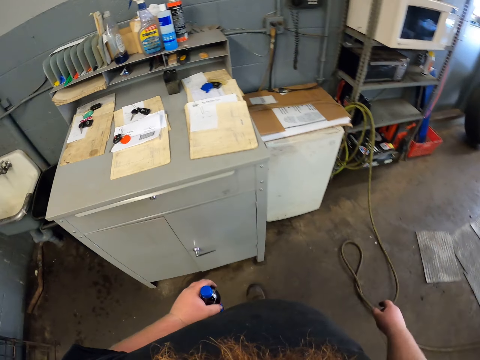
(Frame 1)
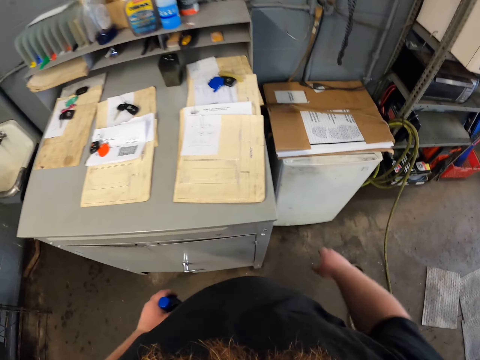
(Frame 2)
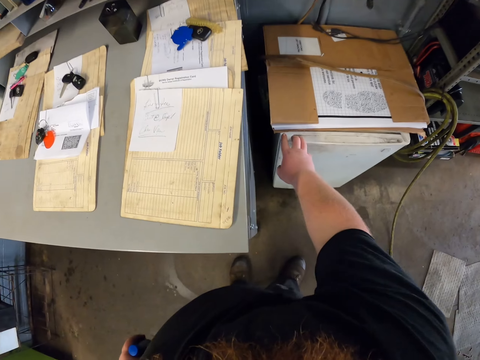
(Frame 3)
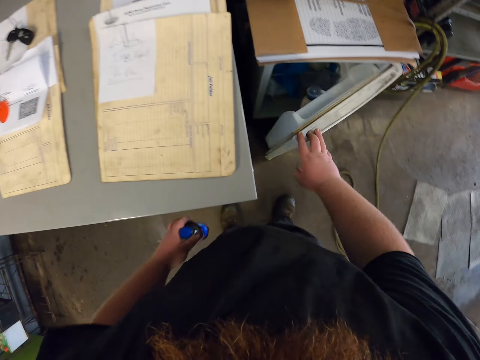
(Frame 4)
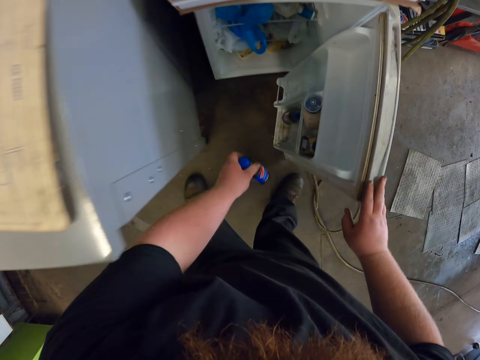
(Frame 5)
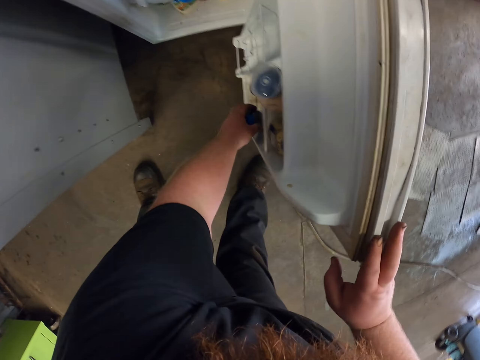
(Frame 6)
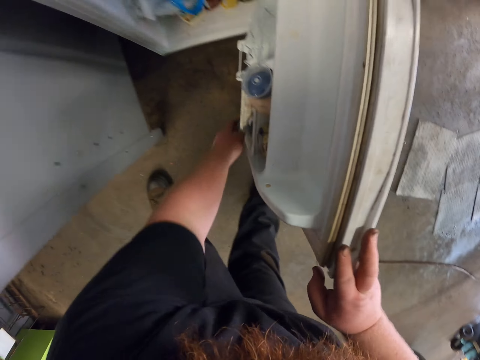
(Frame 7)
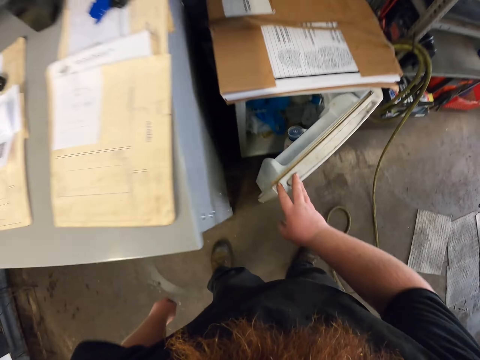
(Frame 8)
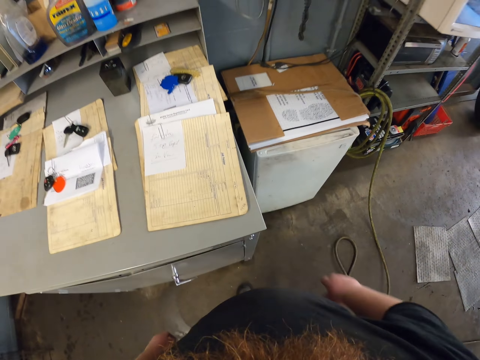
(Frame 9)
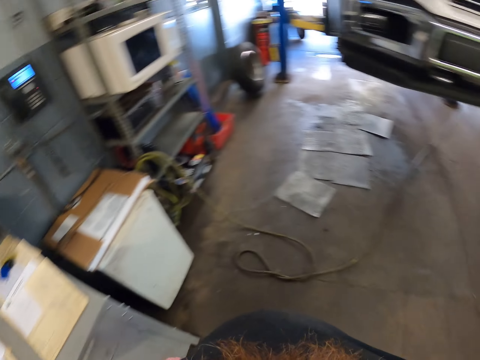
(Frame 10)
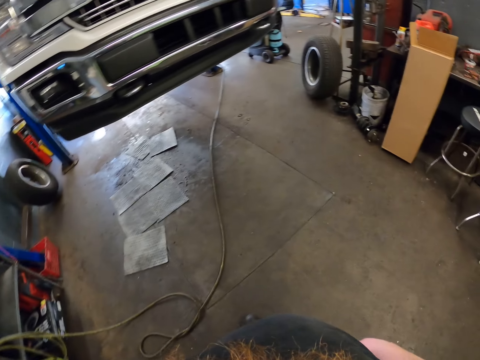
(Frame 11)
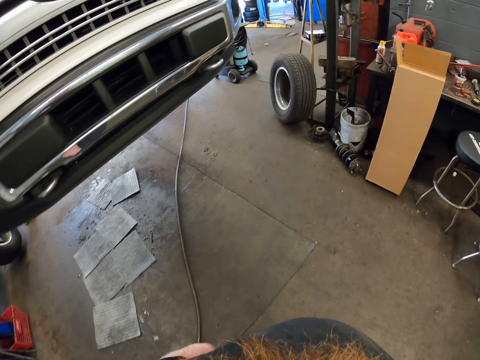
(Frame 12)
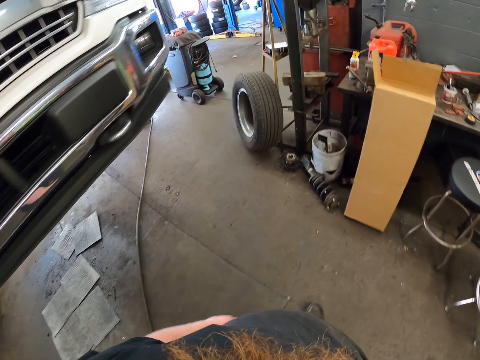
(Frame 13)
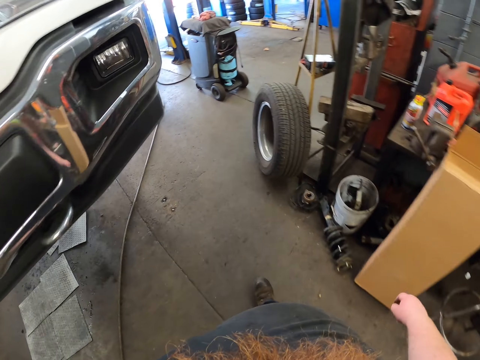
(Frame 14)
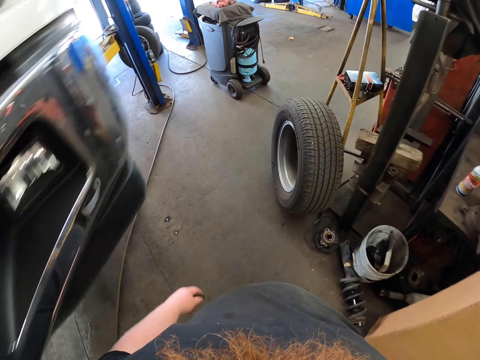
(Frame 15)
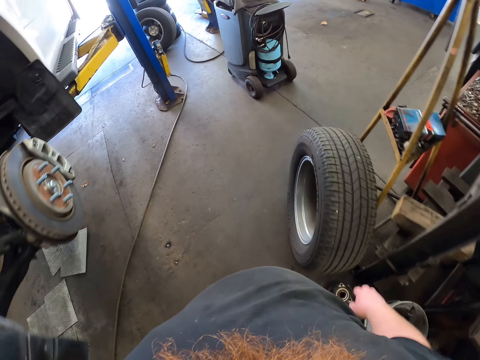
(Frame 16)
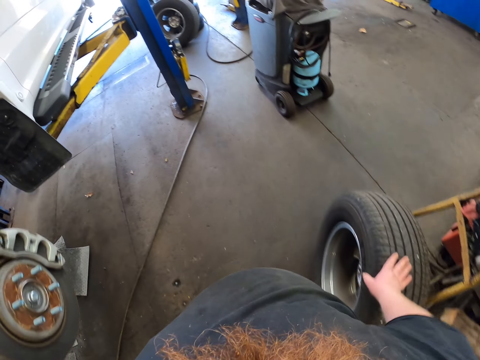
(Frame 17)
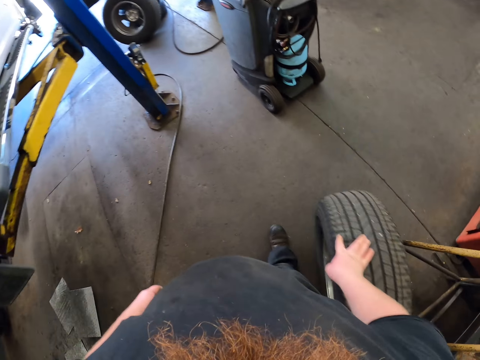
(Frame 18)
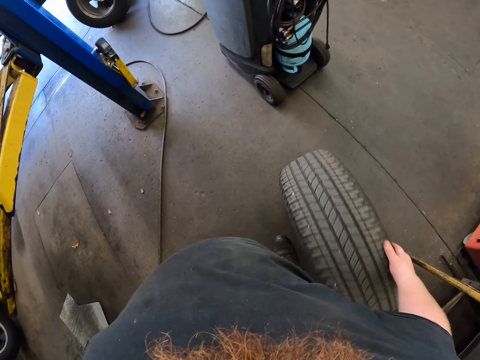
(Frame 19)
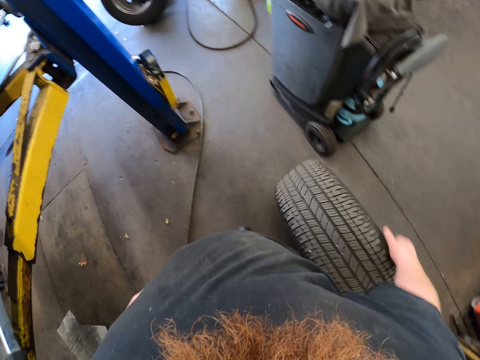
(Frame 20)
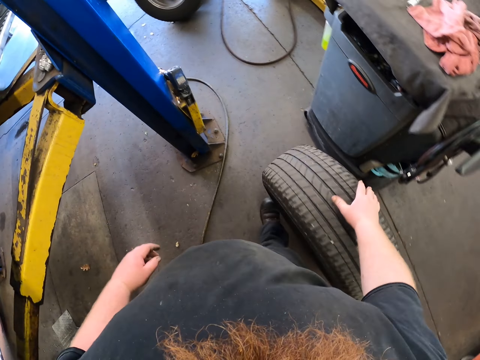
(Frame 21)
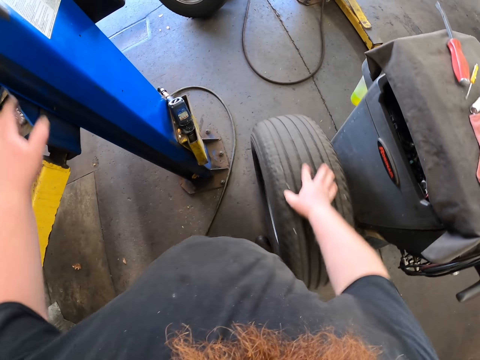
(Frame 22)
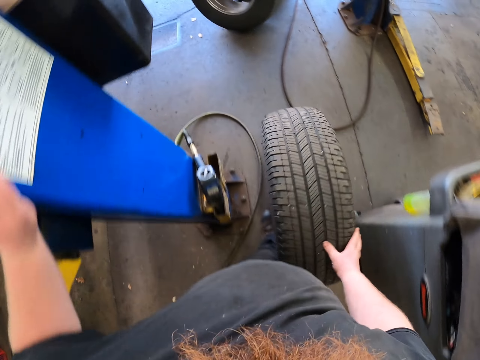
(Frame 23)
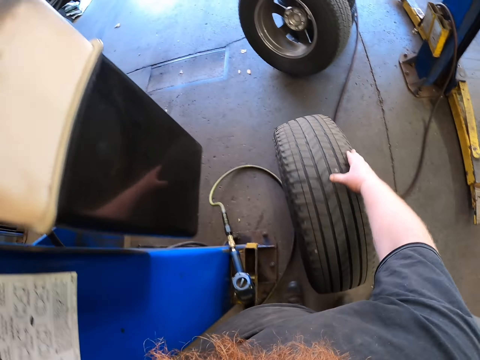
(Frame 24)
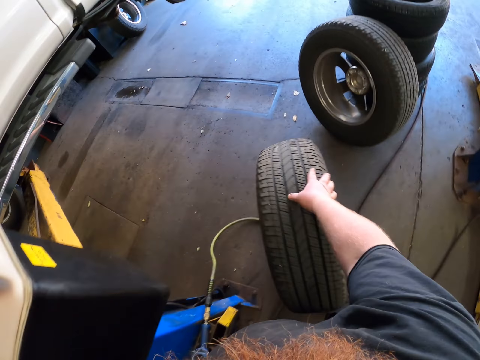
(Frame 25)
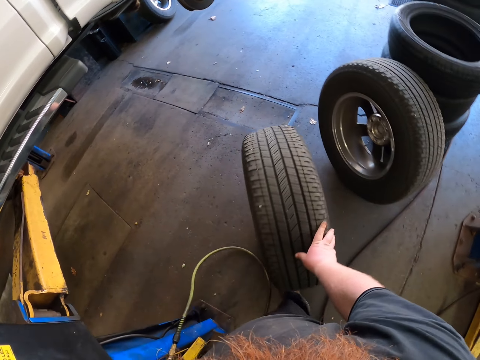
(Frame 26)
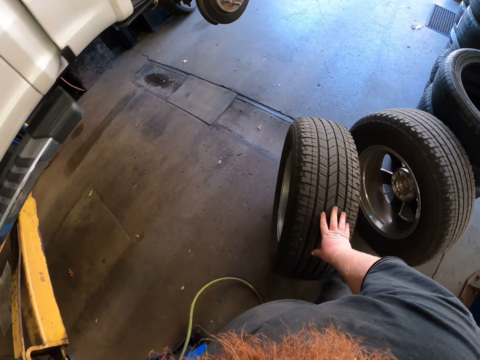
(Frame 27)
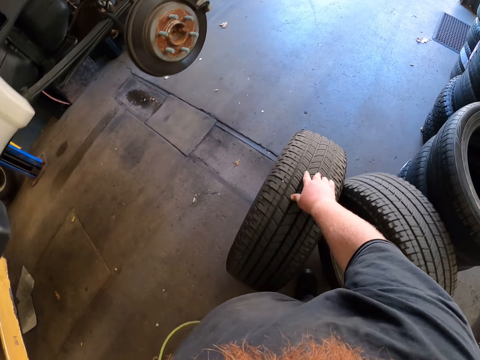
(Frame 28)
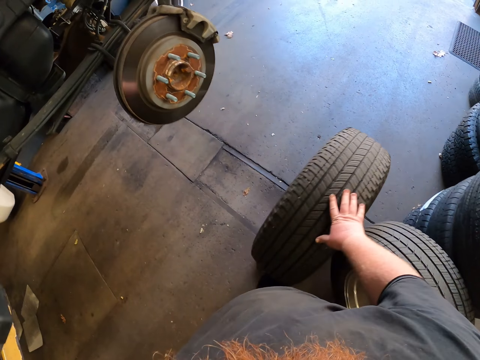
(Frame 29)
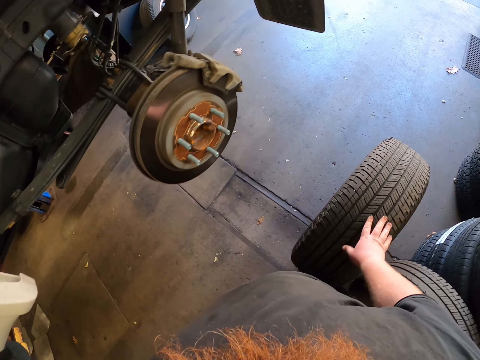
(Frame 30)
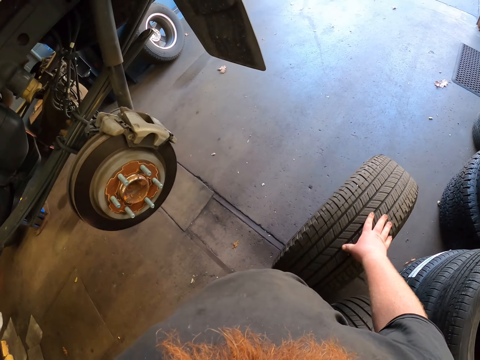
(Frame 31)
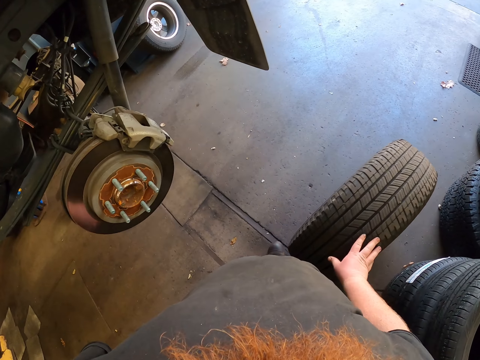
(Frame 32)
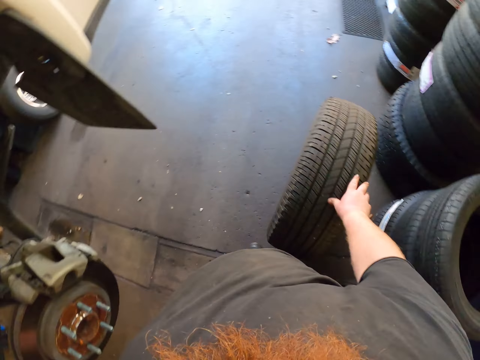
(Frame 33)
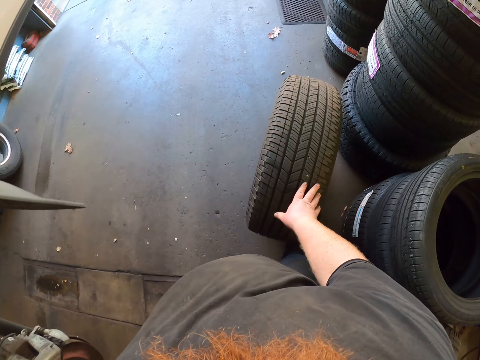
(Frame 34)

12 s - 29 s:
The camera wearer opens the fridge. They drop a drink in the fridge. They close the fridge. They walk around. They pick up a tire. They ride the tire. They move the tire. They touch a metal bar. They touch the metal bar again.

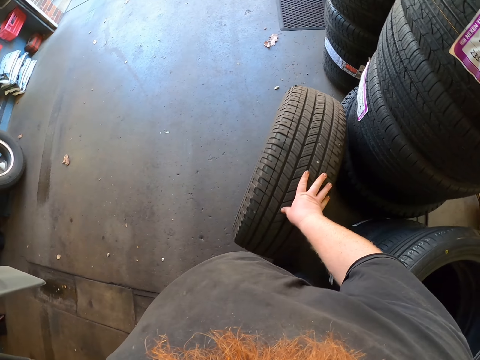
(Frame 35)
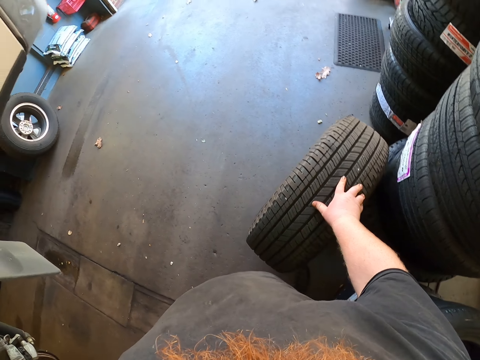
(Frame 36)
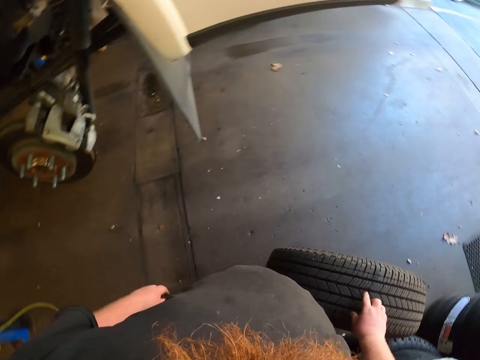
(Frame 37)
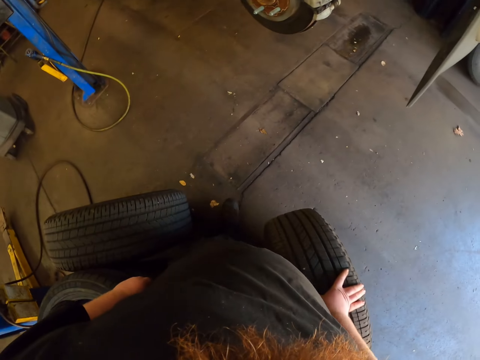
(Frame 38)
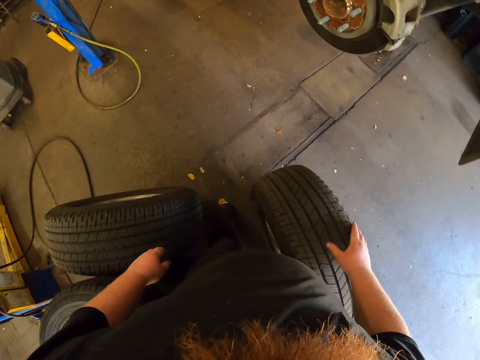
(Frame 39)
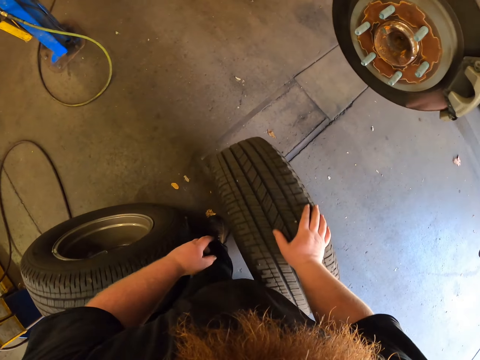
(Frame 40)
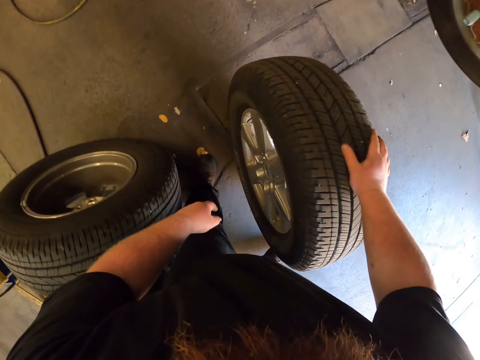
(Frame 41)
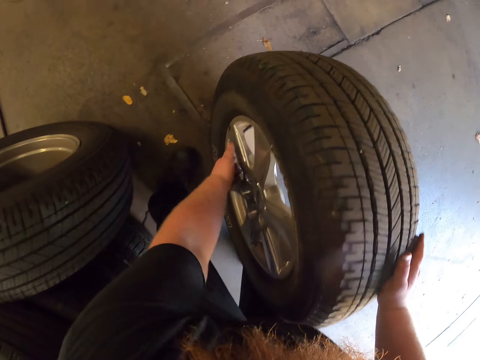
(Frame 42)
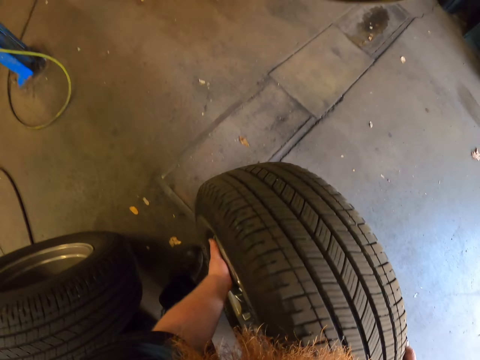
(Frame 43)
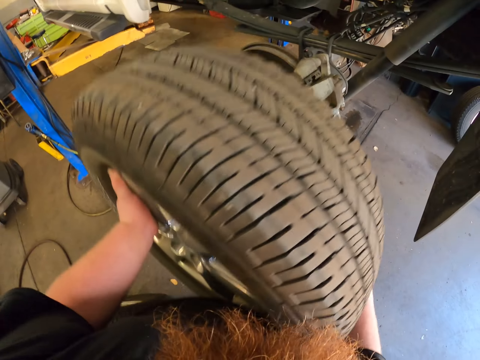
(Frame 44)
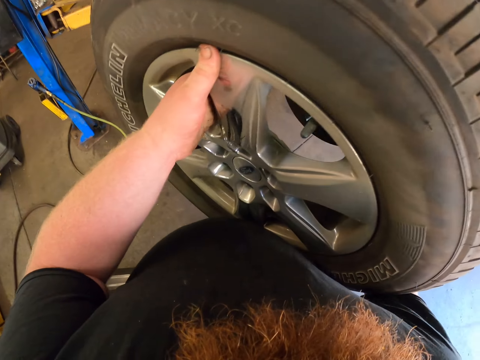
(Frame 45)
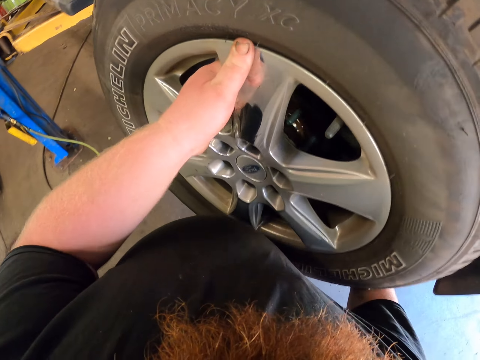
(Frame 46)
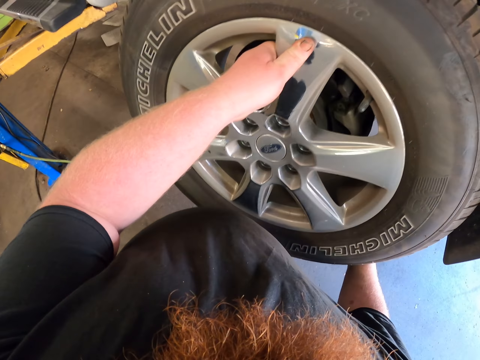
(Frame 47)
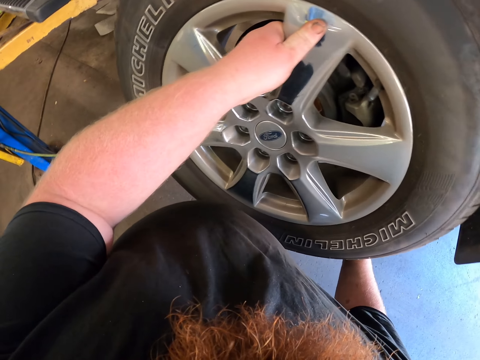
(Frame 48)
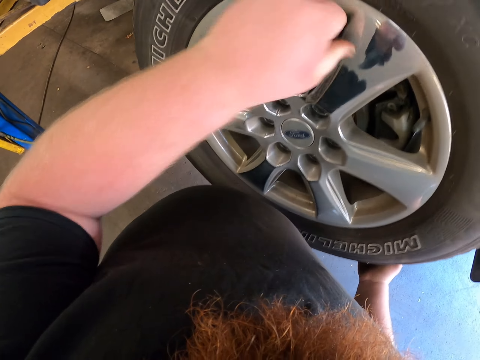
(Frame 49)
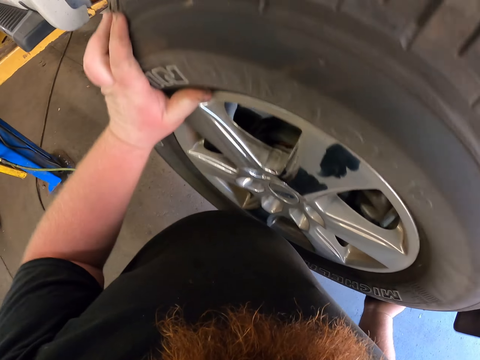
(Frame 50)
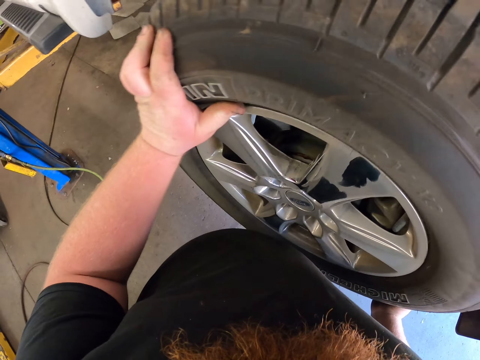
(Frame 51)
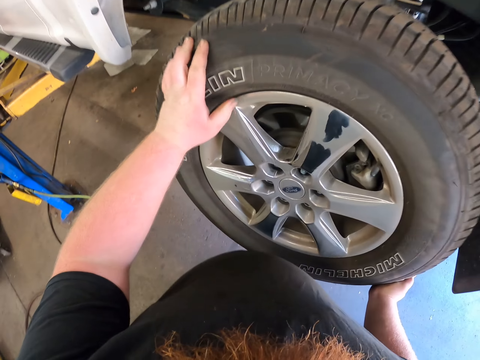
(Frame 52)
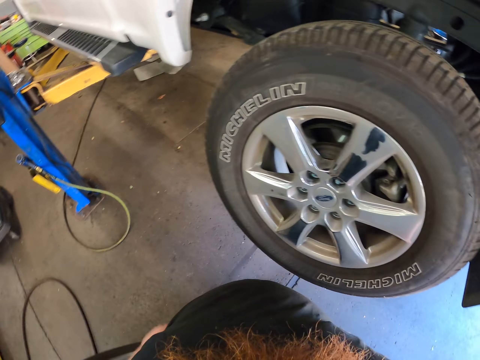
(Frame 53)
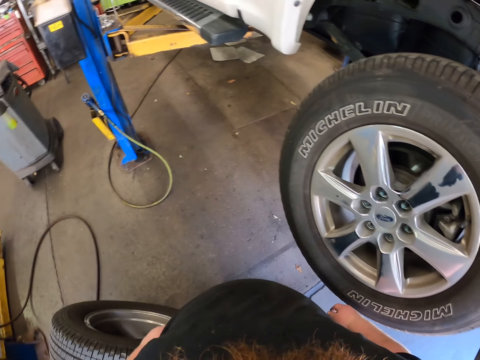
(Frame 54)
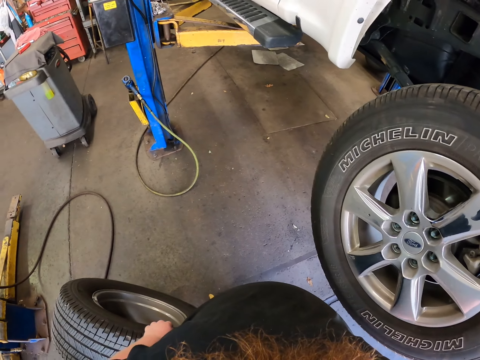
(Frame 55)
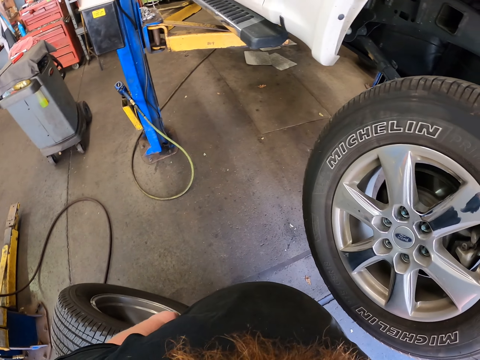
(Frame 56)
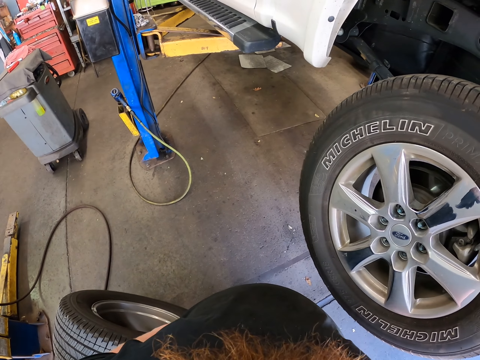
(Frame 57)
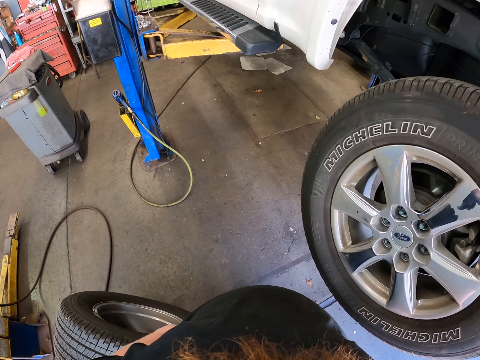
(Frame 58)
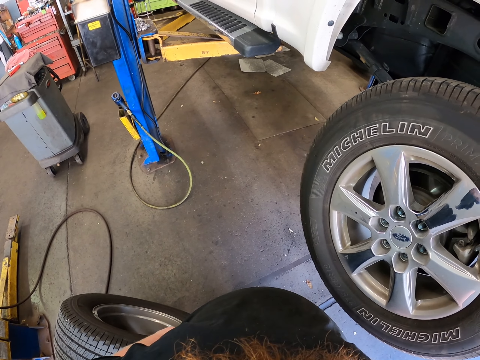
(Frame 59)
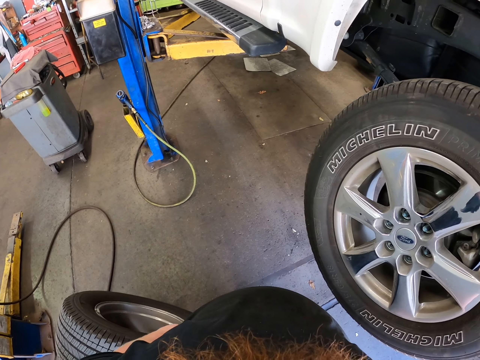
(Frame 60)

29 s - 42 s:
The camera wearer lifts the tire. They fit the tire on a vehicle. They look around. They put the tire down.
